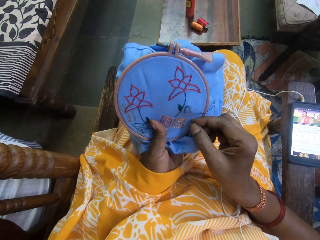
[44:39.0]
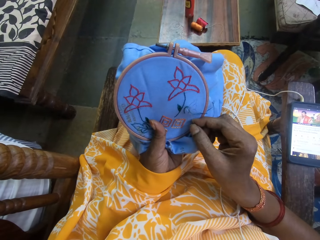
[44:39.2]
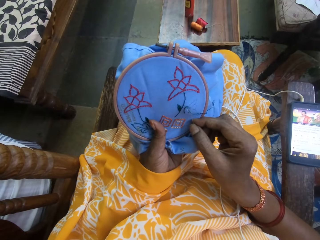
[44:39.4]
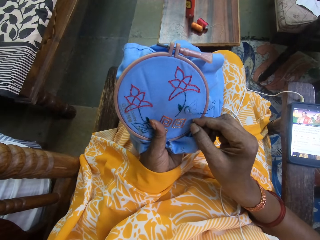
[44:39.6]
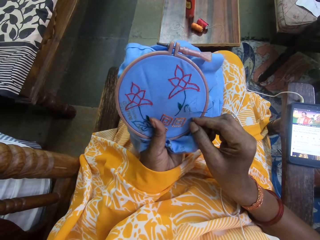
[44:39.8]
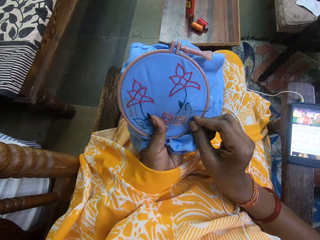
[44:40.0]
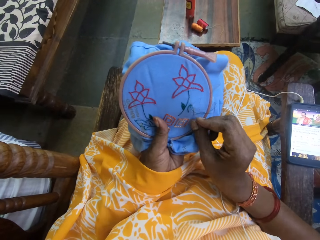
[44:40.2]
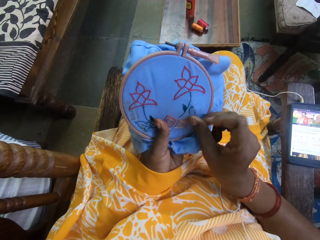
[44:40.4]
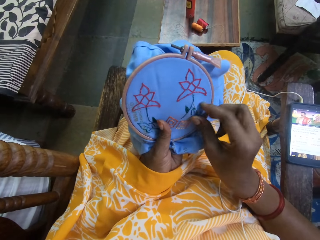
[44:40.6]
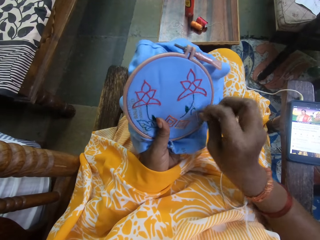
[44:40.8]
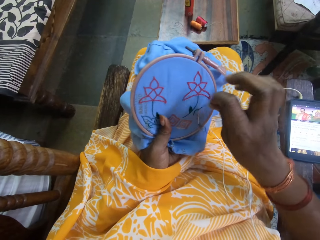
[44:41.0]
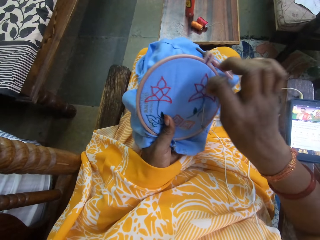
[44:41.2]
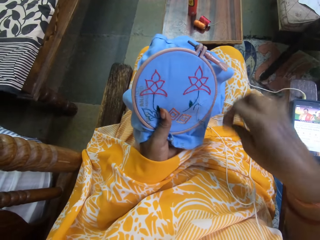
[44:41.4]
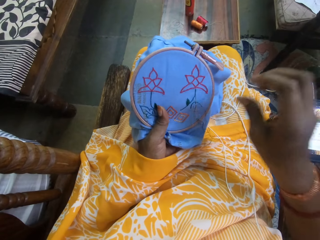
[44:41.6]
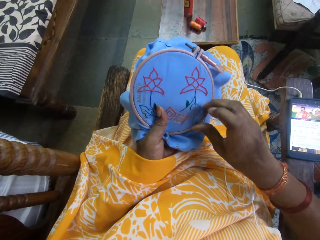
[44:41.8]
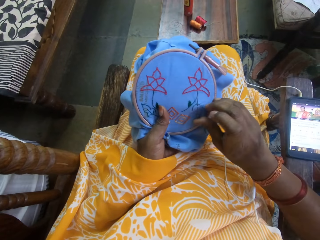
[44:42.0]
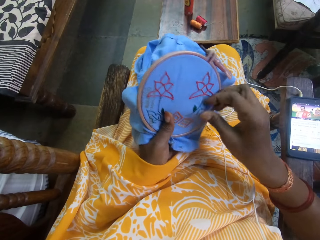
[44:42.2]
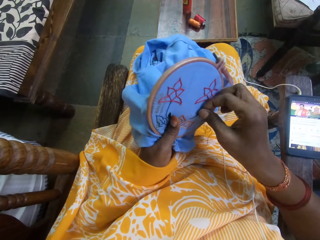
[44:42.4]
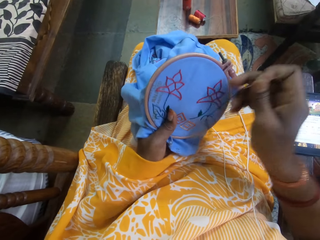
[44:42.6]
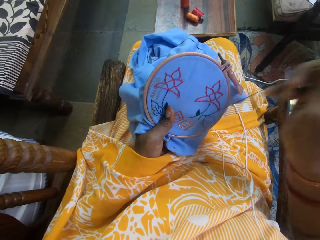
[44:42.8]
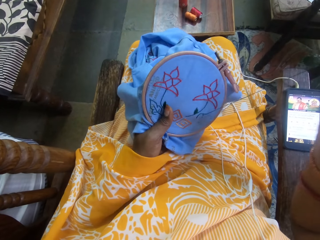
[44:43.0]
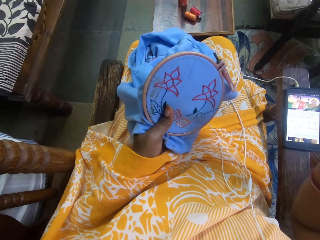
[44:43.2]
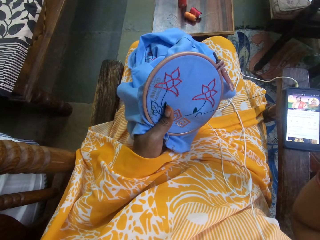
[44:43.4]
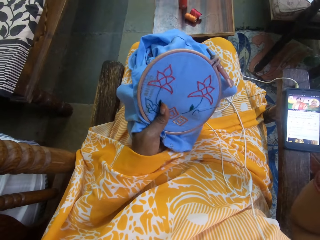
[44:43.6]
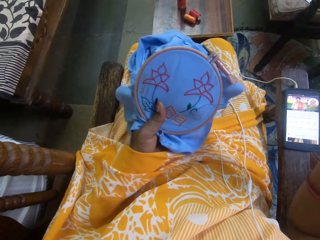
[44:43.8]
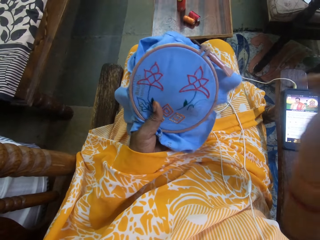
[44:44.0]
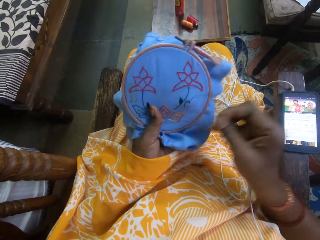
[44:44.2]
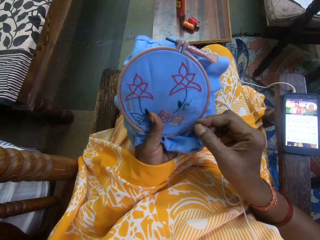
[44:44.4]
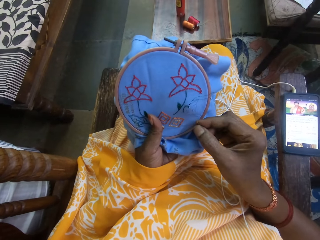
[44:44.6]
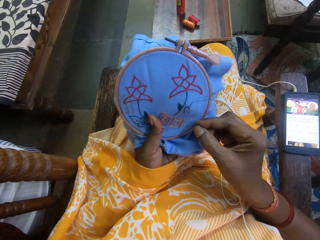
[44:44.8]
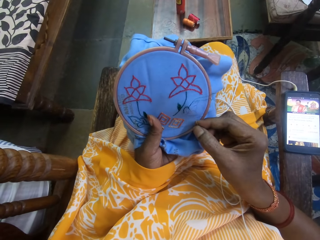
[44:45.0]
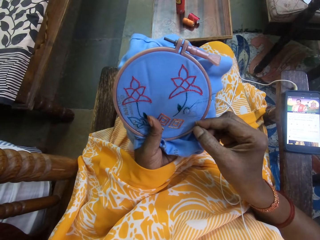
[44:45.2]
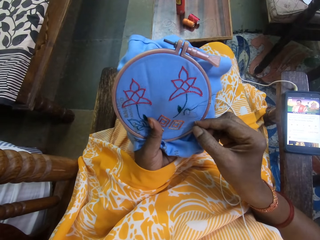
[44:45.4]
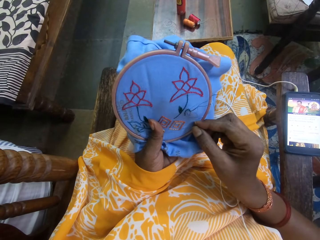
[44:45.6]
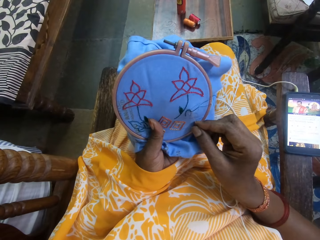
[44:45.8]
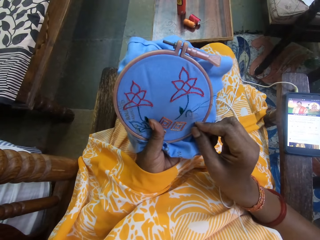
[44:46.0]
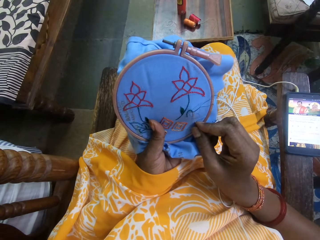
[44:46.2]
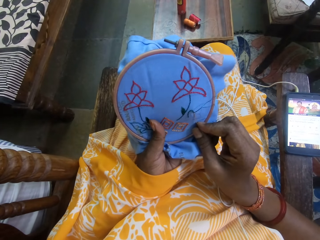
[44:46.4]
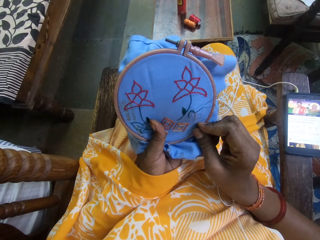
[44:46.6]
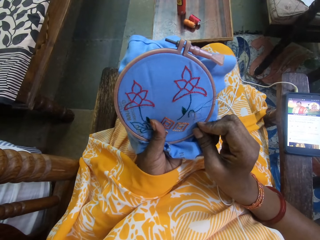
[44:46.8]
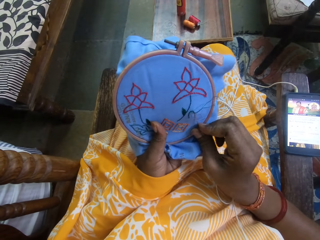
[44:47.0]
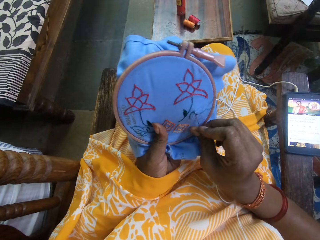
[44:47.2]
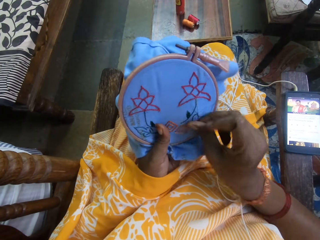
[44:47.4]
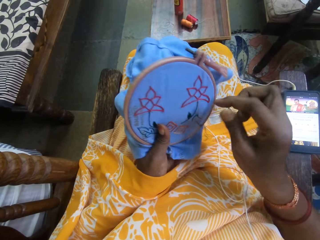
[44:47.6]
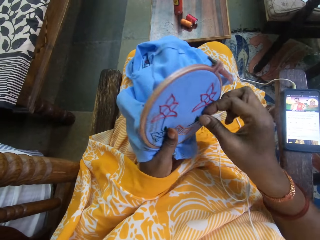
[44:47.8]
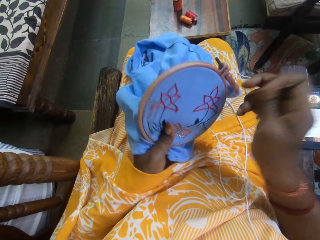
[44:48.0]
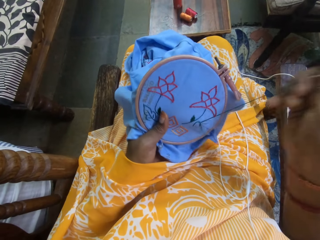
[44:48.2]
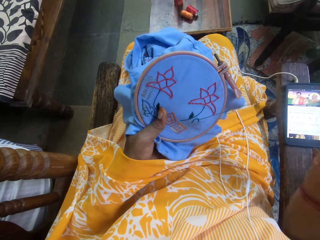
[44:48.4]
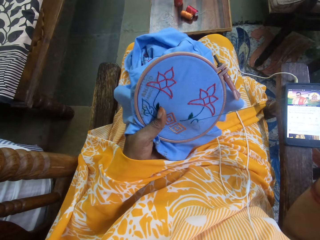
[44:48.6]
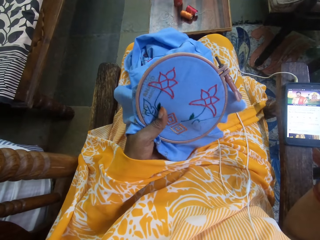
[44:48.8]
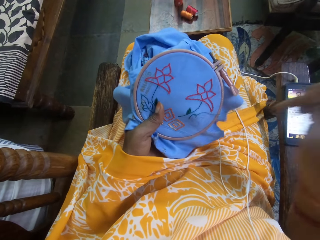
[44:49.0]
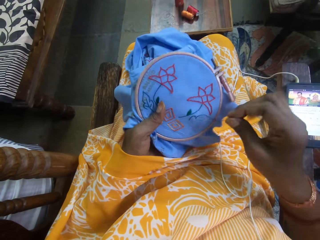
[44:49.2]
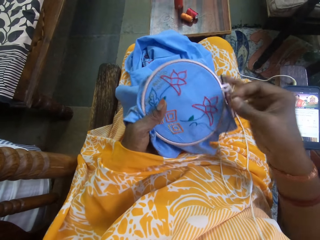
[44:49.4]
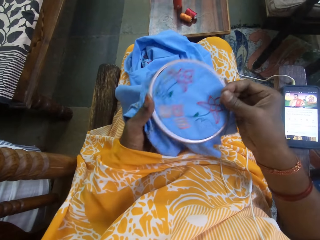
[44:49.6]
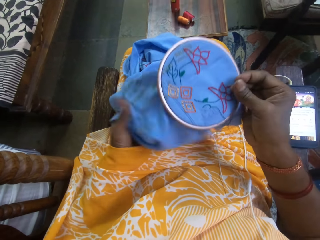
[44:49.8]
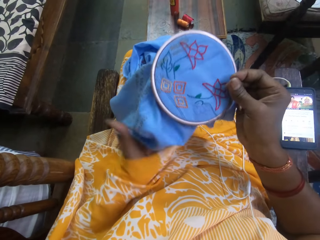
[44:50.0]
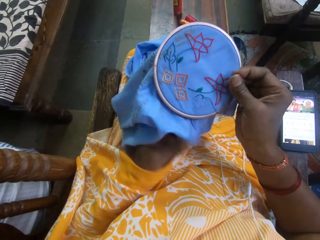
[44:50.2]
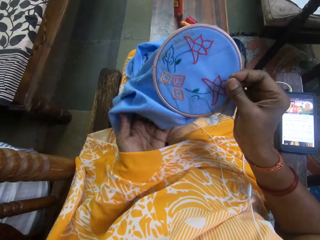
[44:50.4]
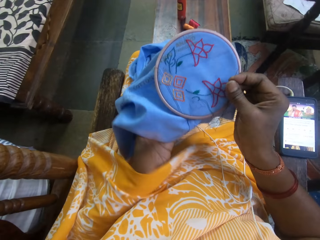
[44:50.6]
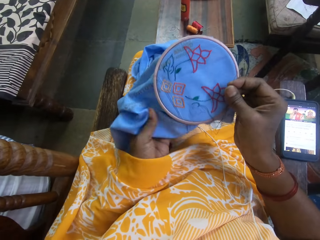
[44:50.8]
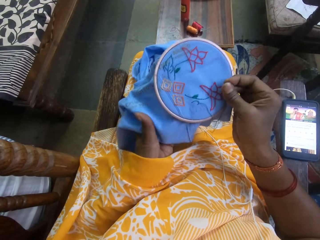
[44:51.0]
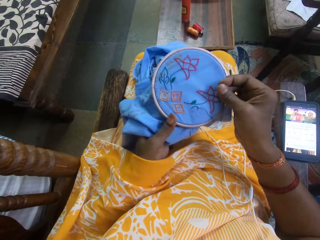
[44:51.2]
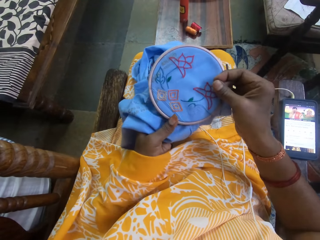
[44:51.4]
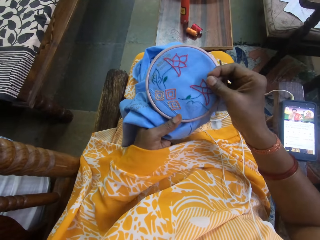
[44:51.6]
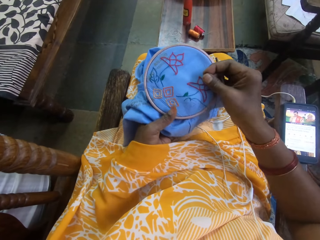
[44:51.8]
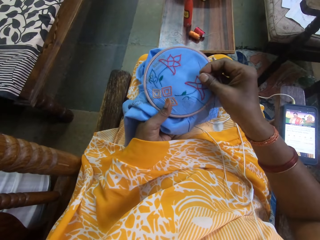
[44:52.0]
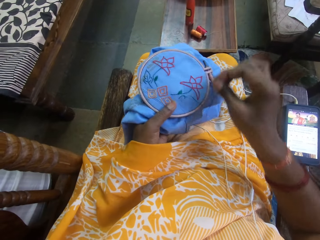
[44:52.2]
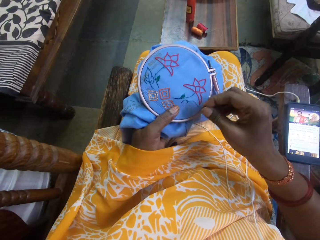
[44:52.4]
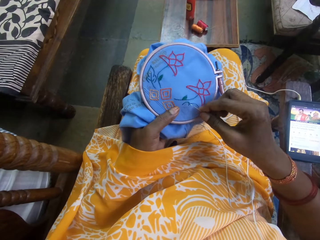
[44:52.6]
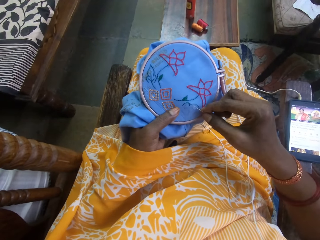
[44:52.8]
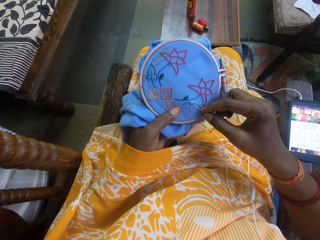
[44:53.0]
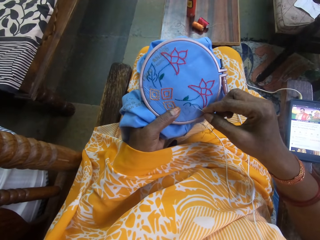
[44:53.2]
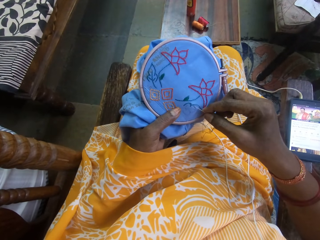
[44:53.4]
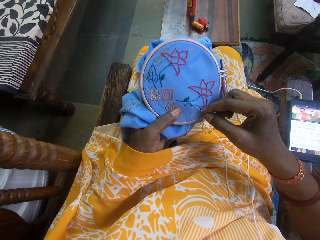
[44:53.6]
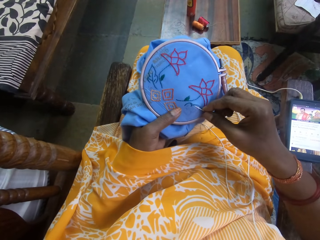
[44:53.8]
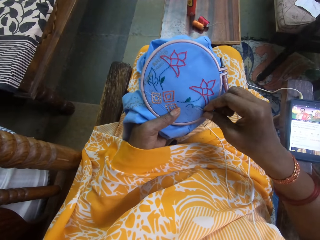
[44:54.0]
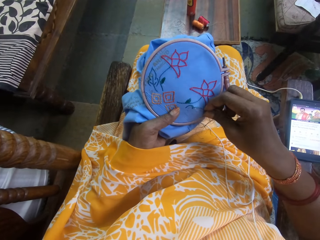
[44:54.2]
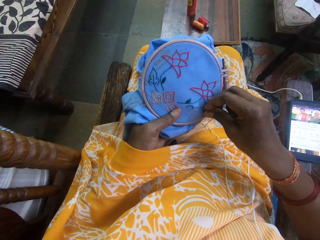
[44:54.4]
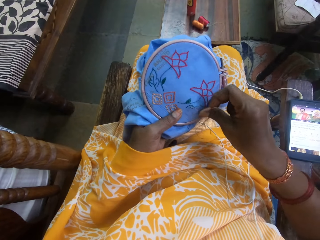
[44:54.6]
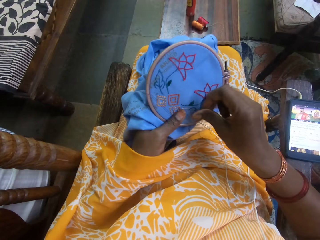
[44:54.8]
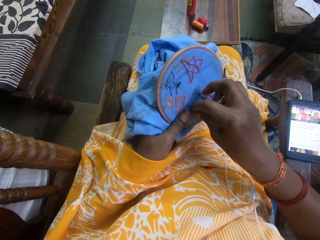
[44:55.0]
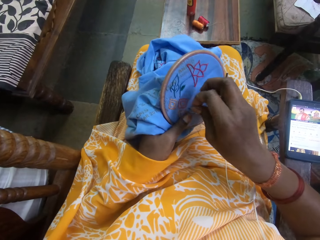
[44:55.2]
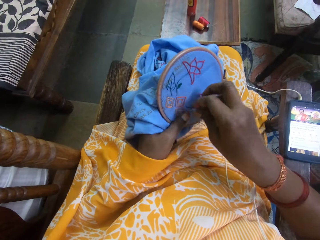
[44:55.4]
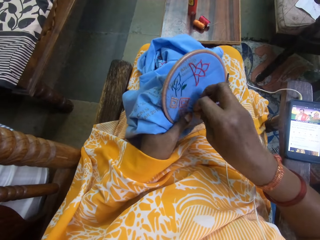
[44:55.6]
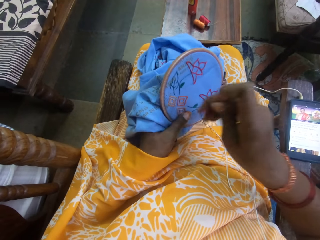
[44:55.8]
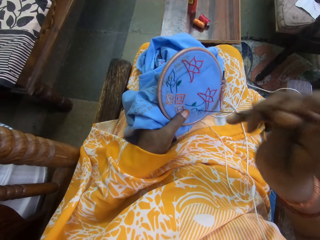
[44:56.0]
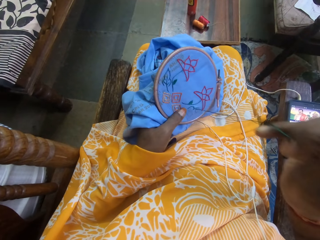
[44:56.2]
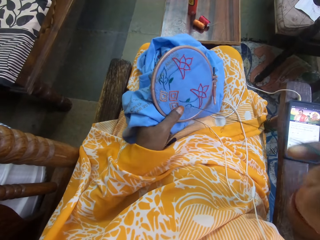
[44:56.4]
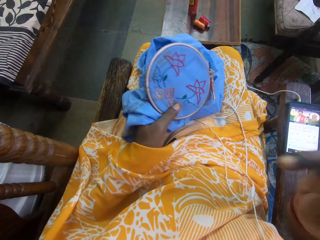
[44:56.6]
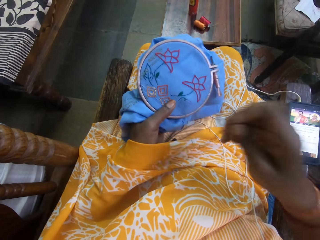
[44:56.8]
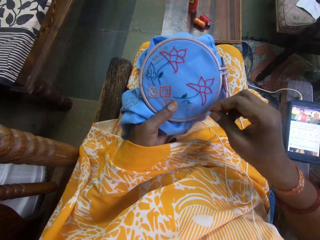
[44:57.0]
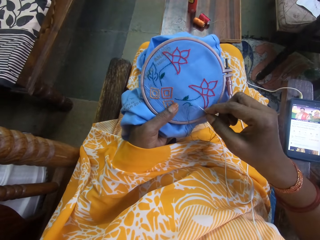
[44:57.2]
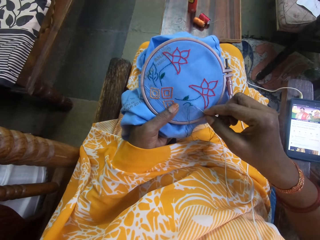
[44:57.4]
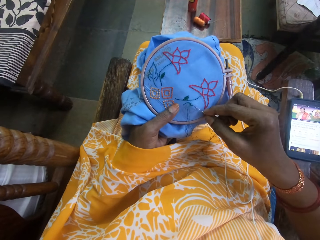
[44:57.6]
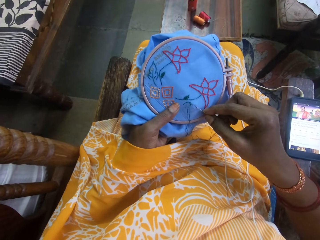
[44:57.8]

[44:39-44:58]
The camera wearer adjusts the fabric with the sewing ring on her thighs with her right hand. She hand stitches the fabric with the needle and thread with her right hand.

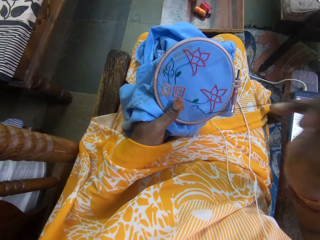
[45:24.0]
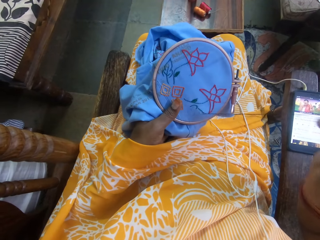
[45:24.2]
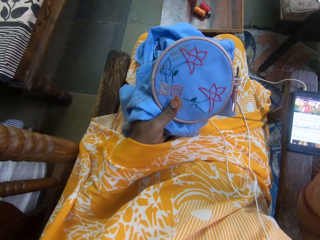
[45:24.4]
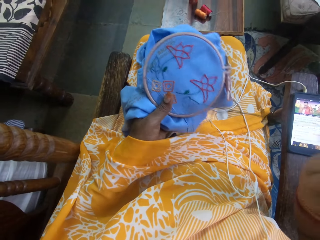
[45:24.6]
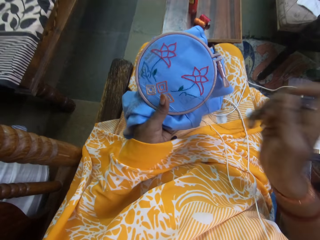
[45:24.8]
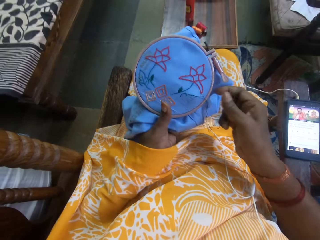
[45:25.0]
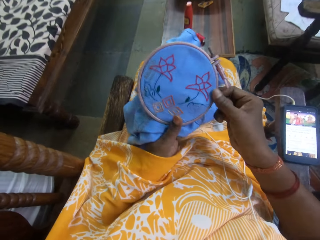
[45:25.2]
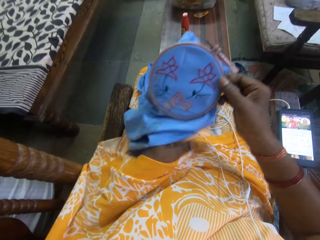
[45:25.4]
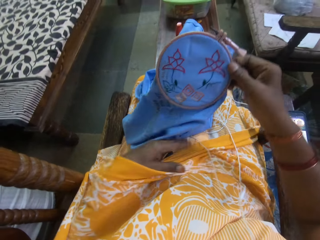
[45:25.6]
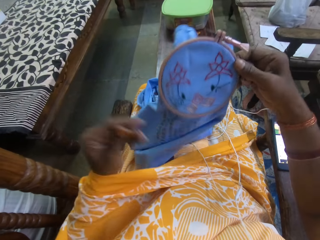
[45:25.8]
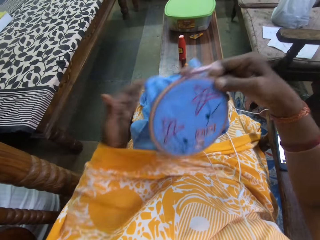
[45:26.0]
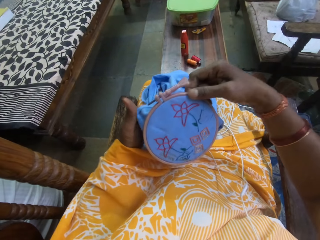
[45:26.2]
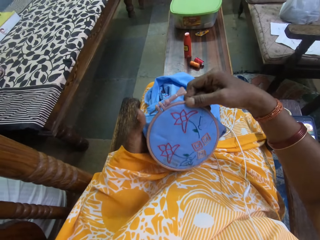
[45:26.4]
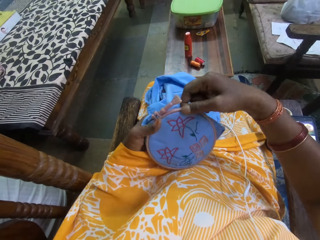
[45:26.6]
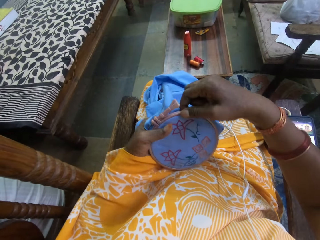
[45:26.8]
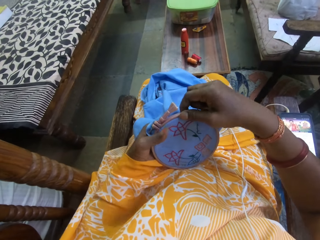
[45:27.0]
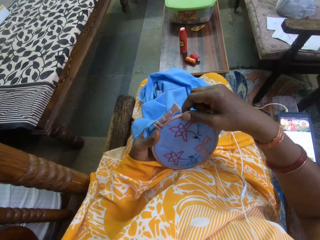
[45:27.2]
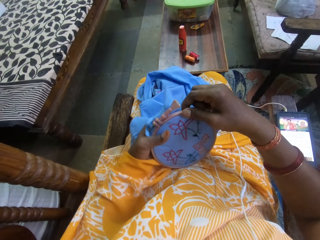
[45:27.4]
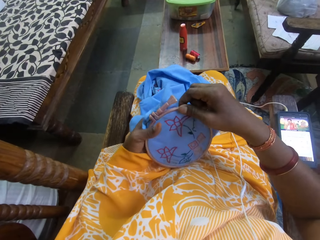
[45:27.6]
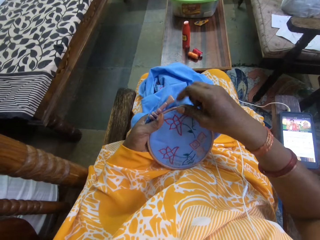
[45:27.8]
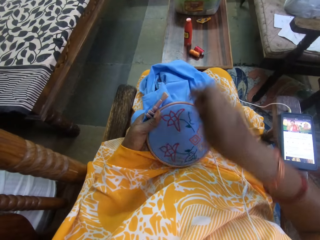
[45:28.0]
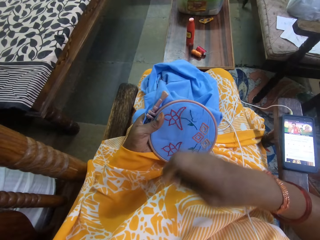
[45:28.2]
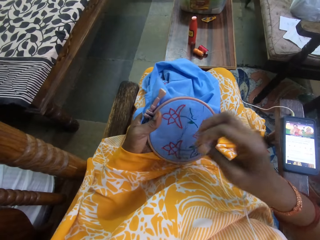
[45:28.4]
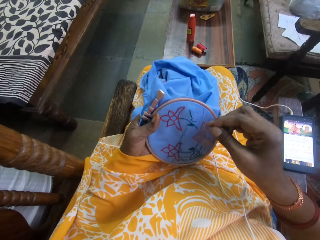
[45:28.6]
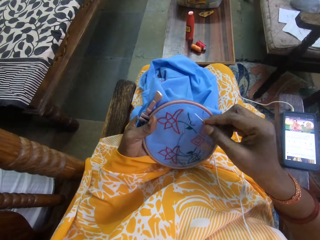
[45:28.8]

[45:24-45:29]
The camera wearer passes the embroidery hoop from her left hand to her right hand. She passes the embroidery hoop from her right hand to her left hand. She turns the cloth.
